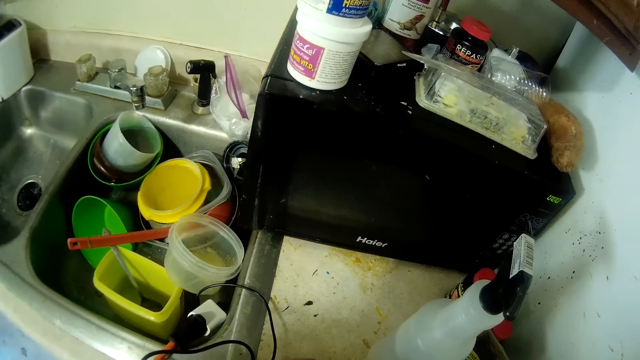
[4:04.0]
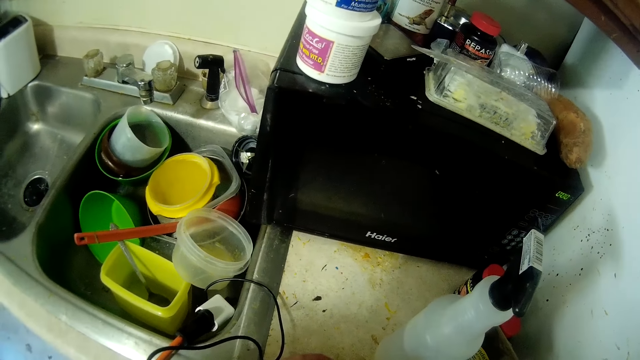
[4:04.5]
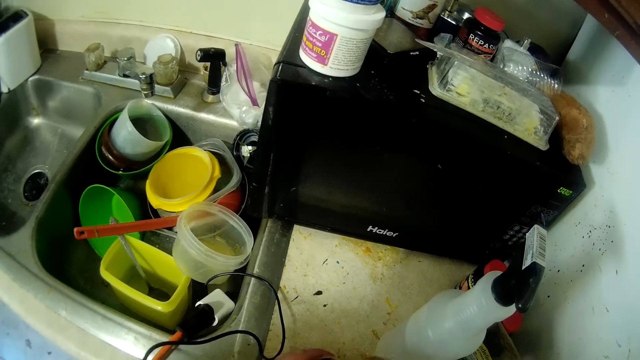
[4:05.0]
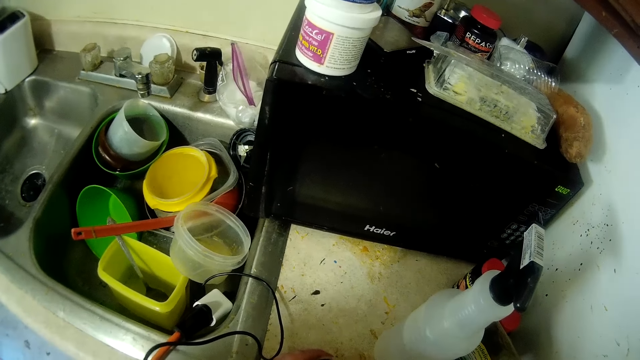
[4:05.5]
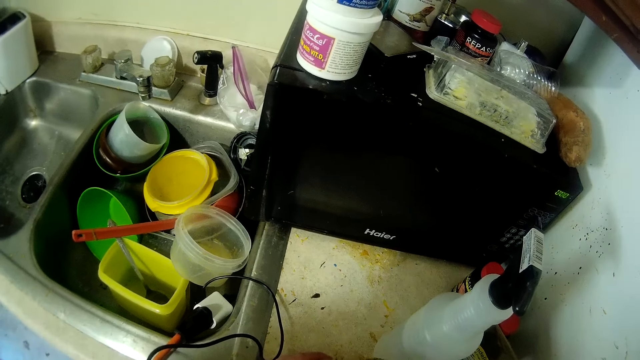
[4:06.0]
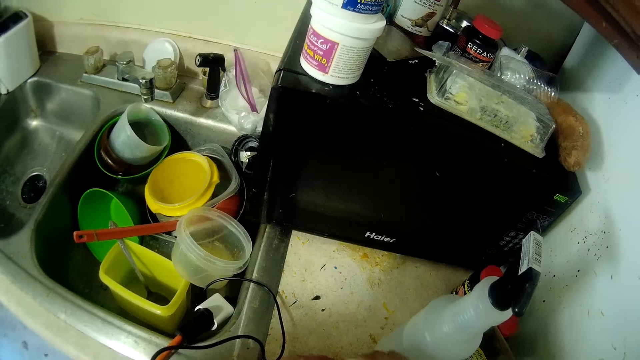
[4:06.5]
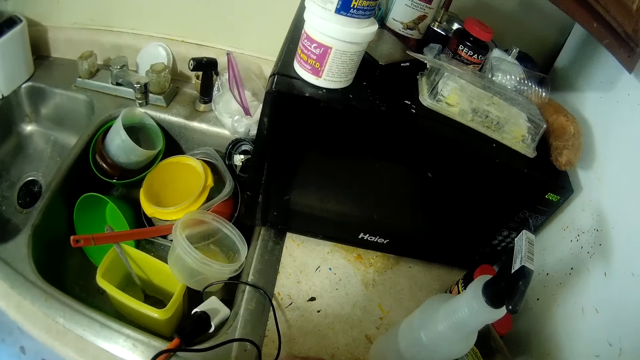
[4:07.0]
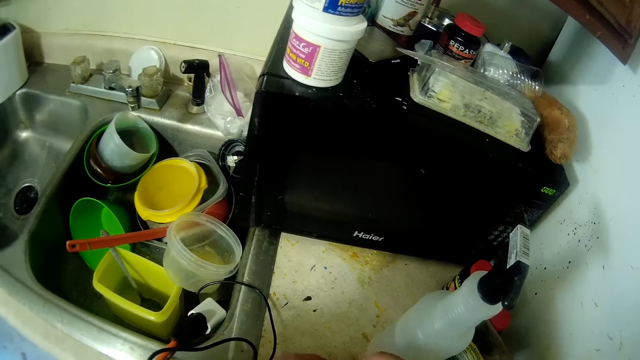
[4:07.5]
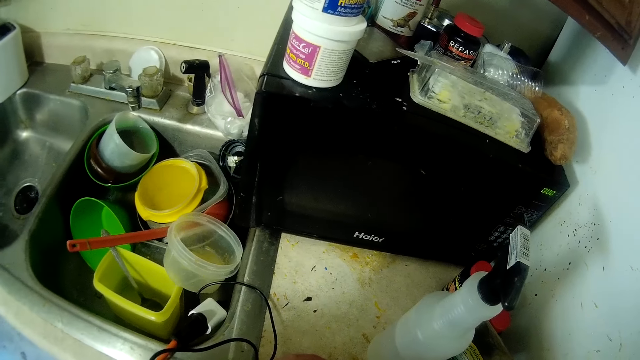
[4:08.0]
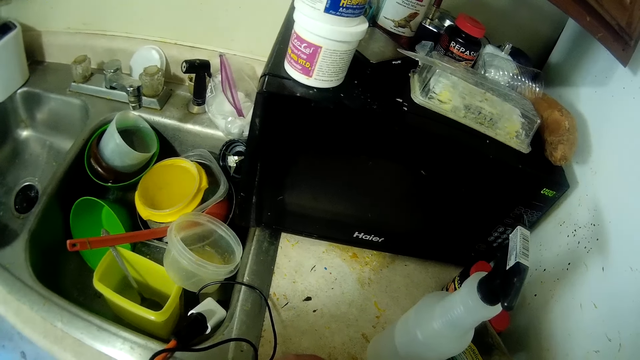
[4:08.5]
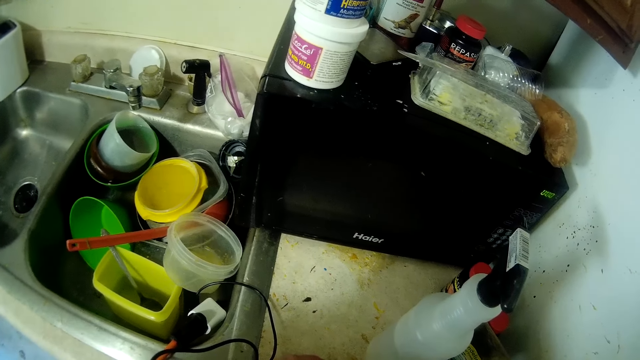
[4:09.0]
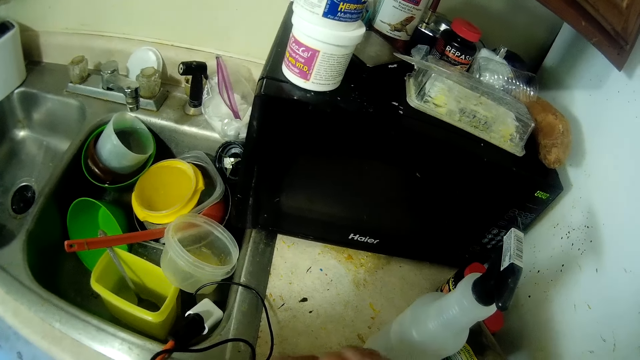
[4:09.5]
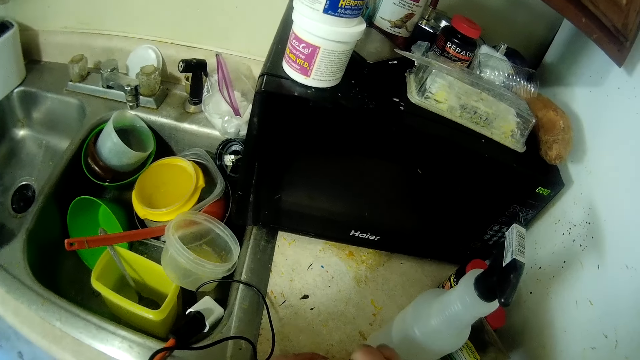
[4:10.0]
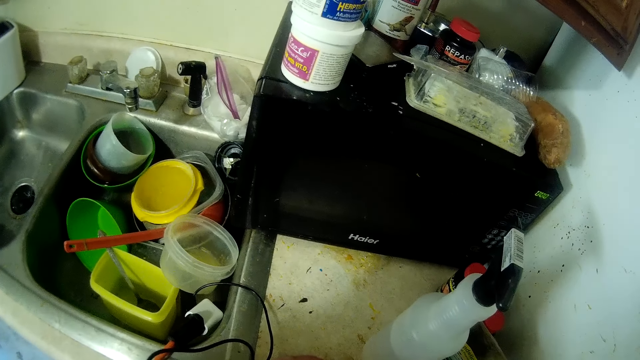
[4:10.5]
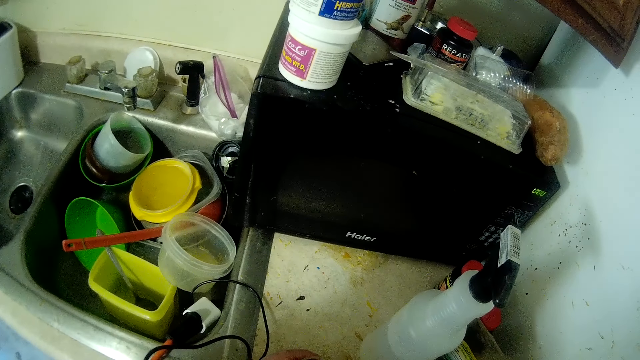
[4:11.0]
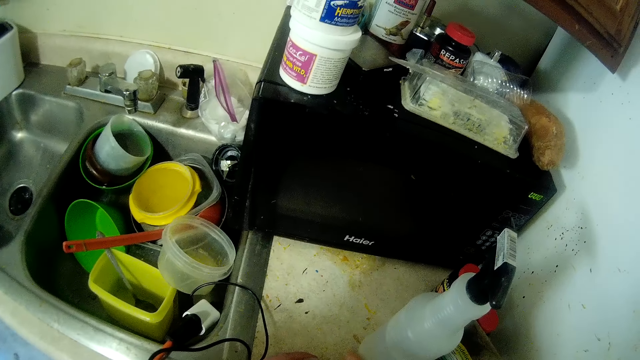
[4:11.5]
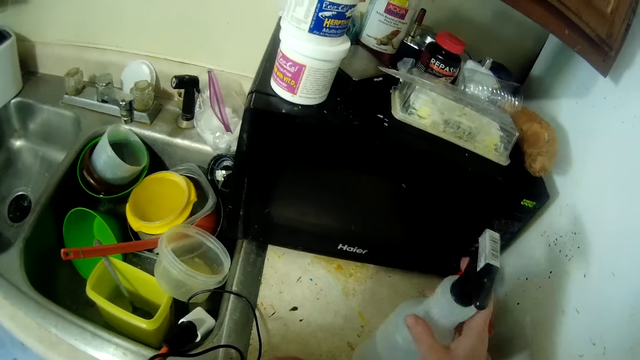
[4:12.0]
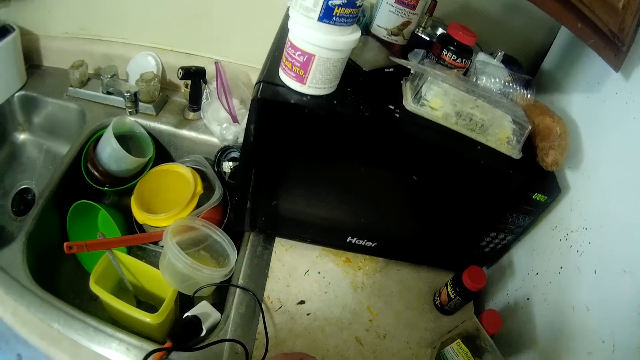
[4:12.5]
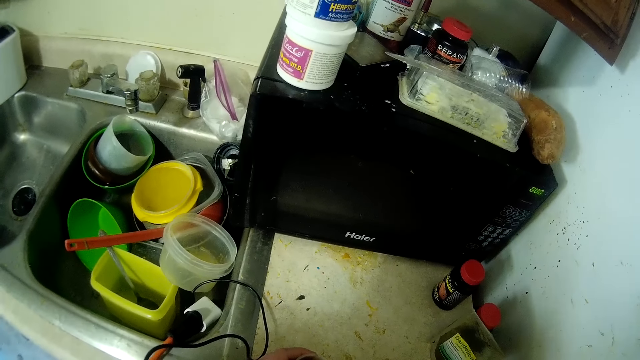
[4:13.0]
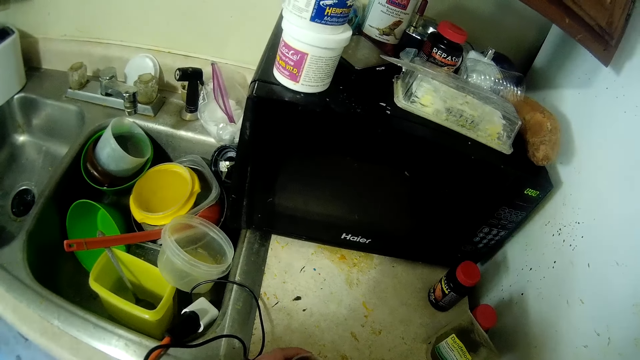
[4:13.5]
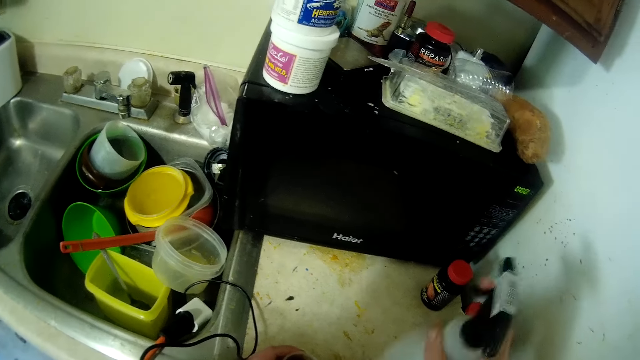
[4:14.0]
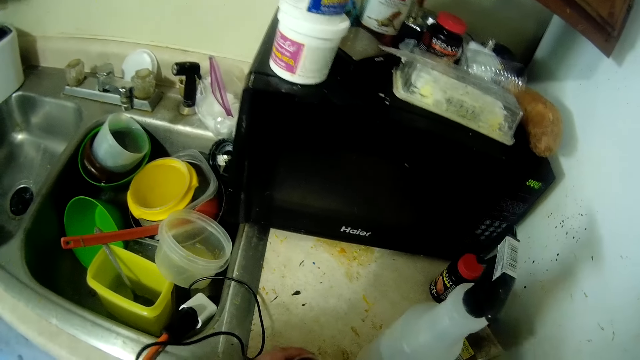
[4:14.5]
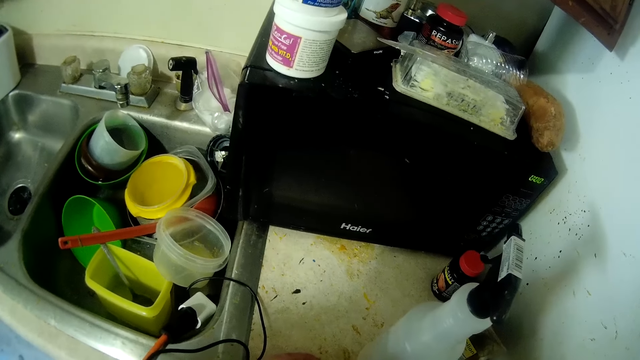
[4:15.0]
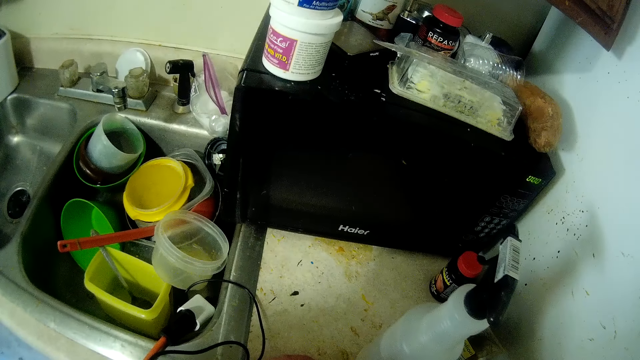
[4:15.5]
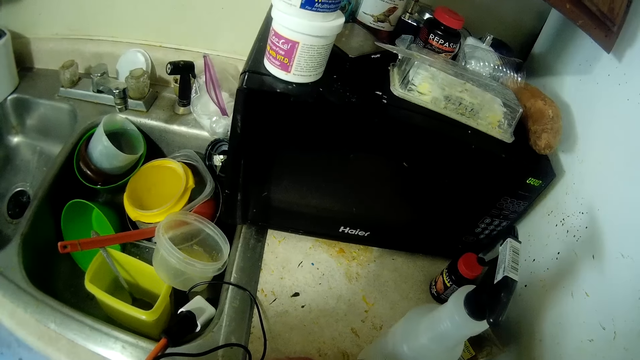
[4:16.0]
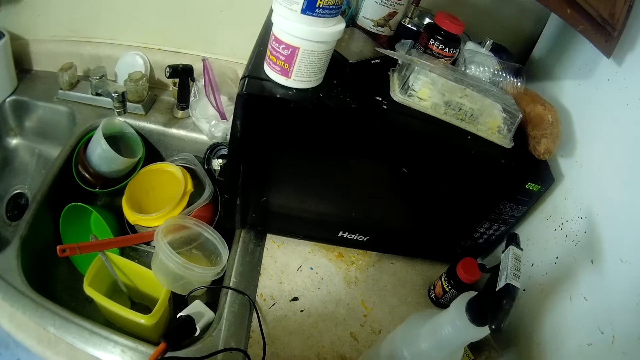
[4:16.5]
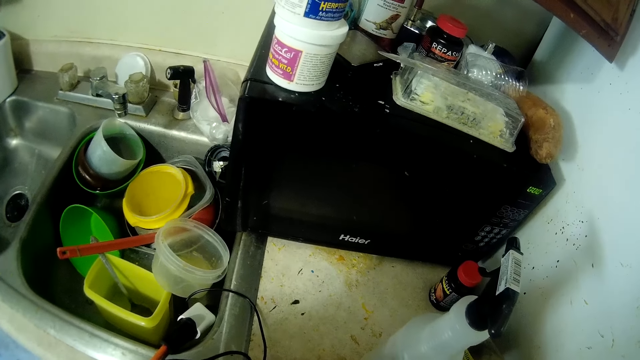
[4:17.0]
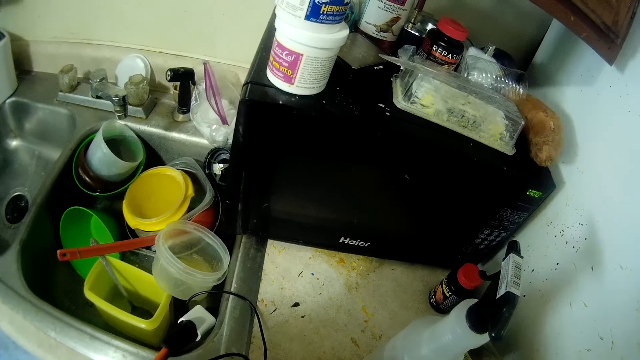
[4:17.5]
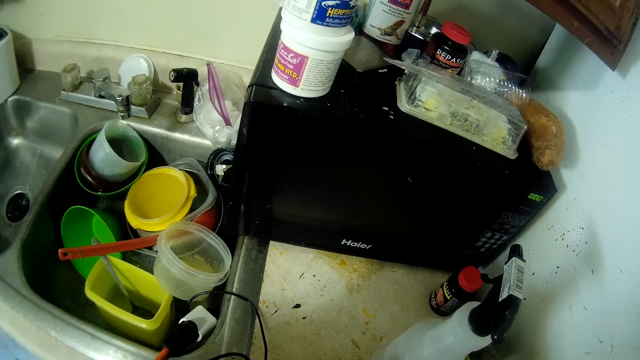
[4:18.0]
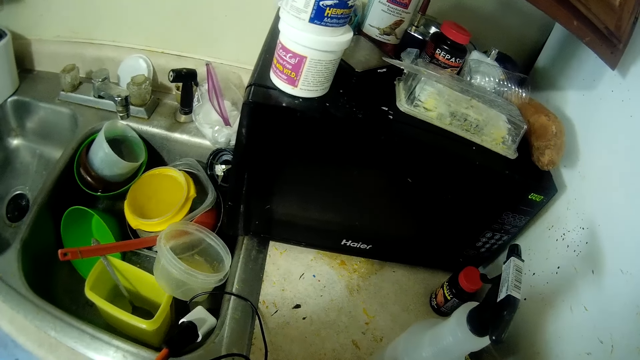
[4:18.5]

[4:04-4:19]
The camera wearer stirs the paste. She picks the bottle from the counter top with her right hand. She drops the bottle in her right hand on the counter top.

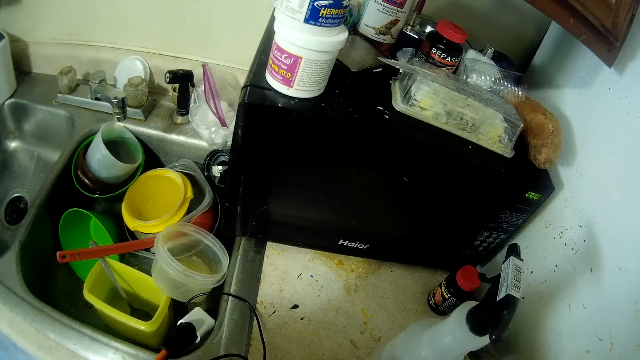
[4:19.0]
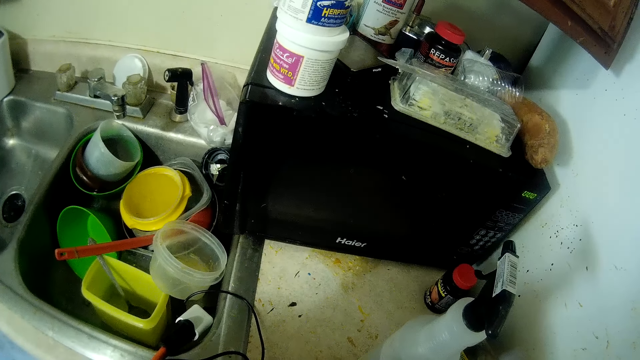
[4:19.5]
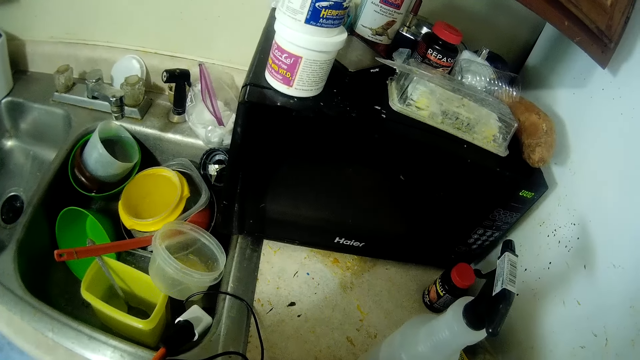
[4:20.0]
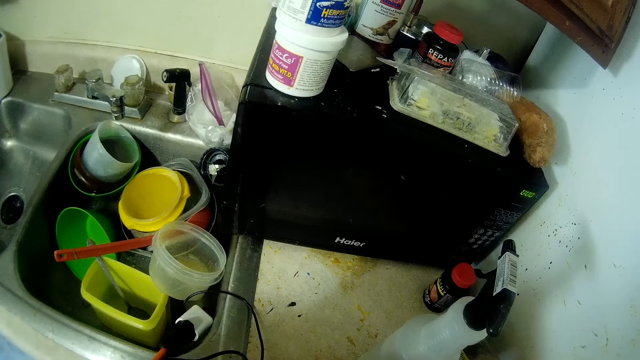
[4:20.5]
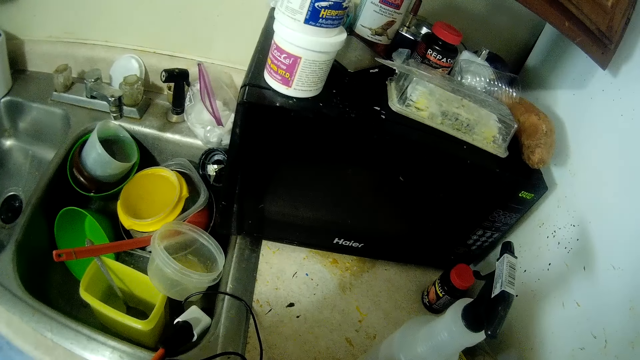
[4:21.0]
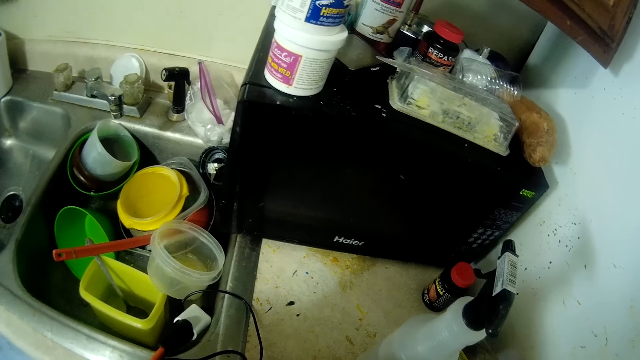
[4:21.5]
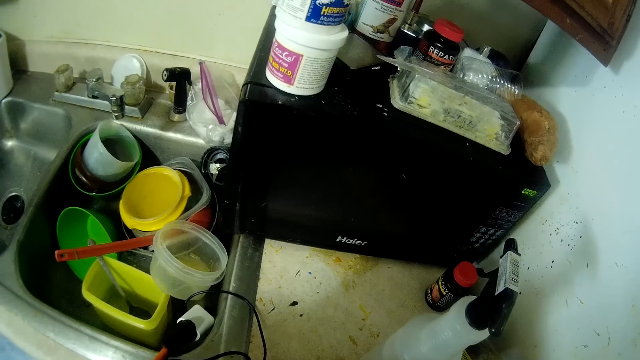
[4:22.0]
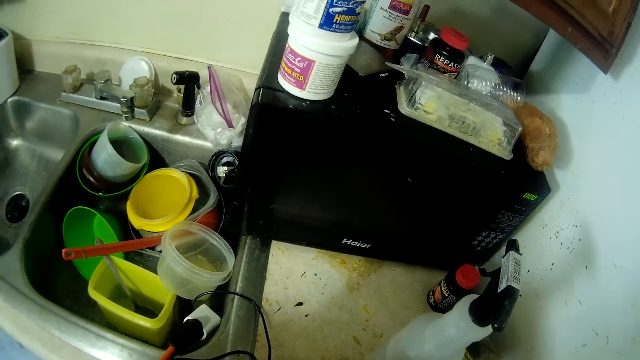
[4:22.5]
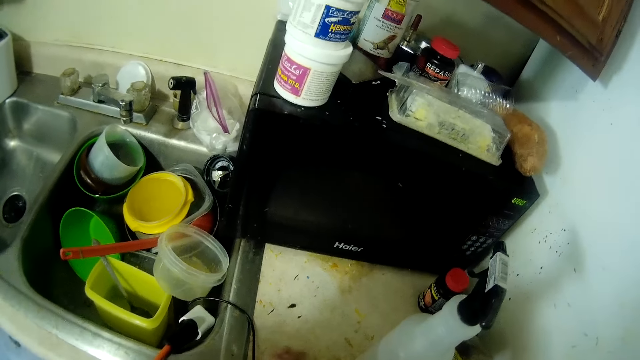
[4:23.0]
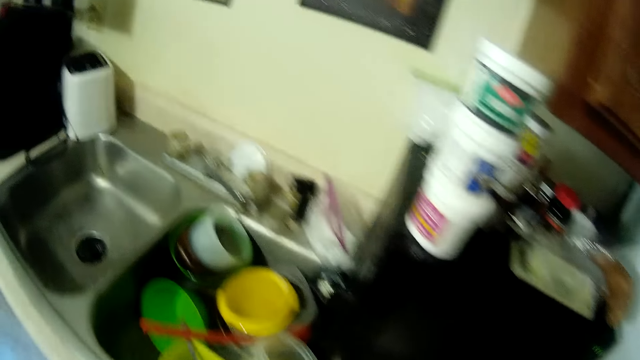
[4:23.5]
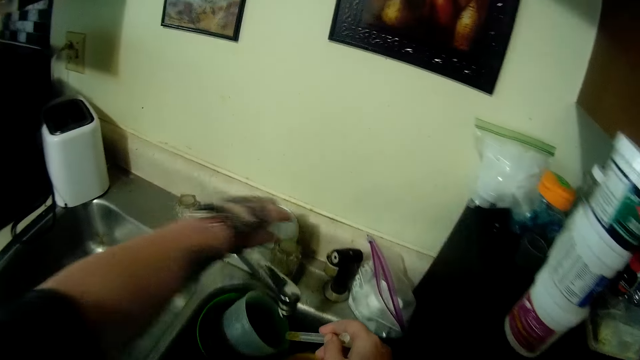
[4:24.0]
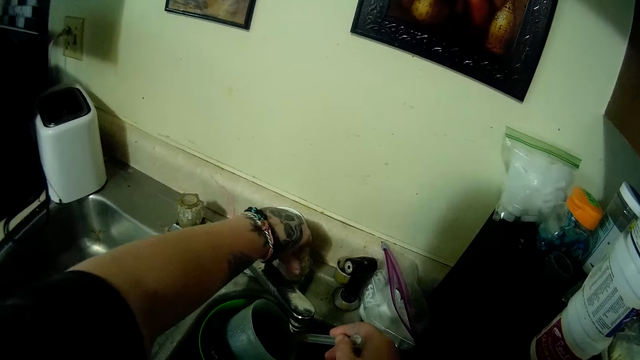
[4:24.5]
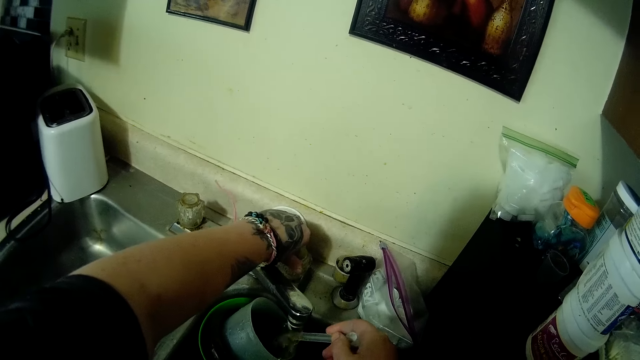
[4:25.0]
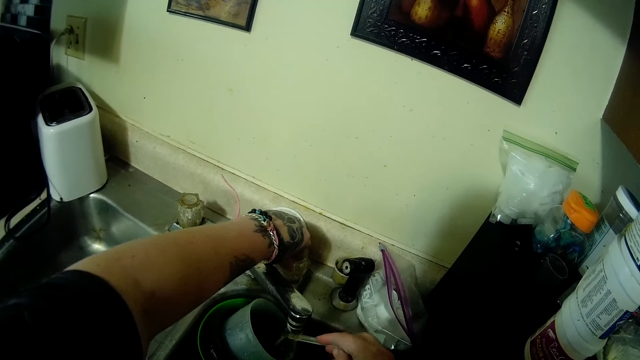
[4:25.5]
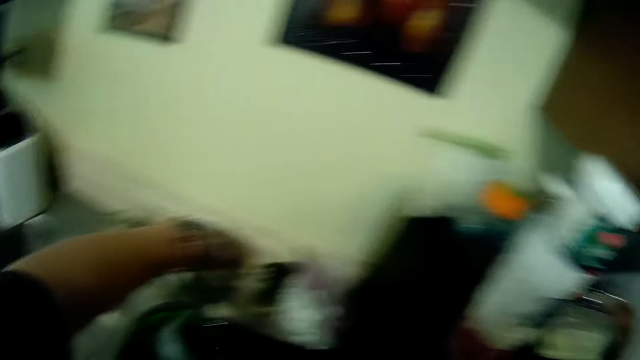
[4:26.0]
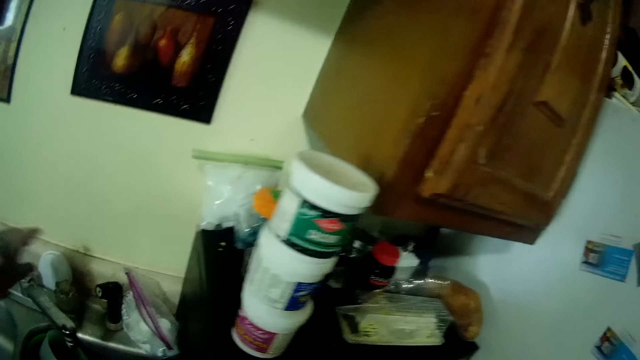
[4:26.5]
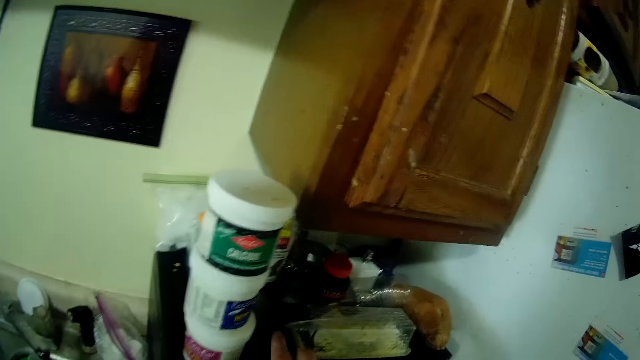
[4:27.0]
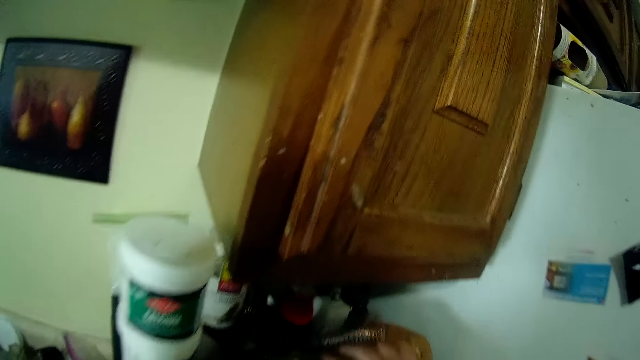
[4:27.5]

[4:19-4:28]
The camera wearer opens a tap with her left hand.
